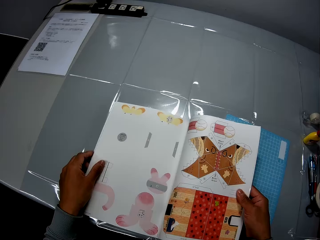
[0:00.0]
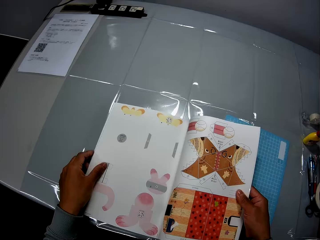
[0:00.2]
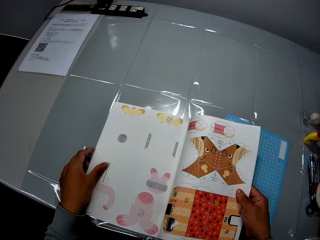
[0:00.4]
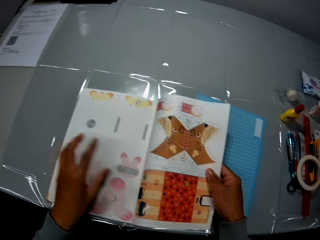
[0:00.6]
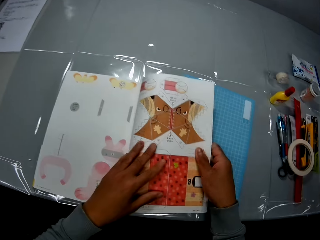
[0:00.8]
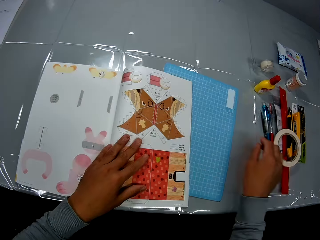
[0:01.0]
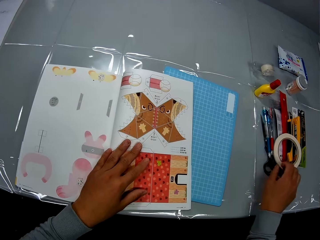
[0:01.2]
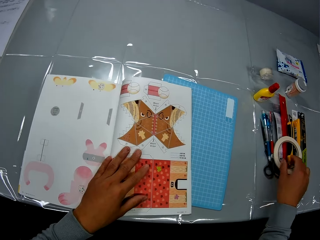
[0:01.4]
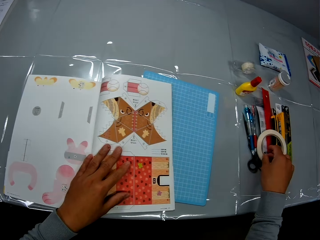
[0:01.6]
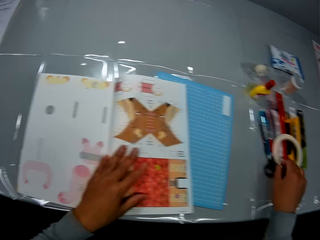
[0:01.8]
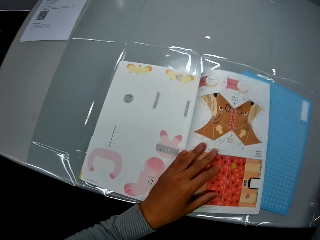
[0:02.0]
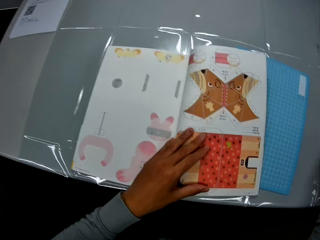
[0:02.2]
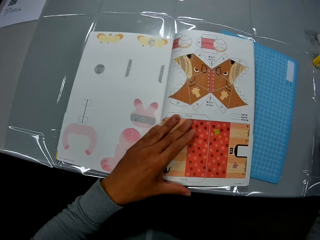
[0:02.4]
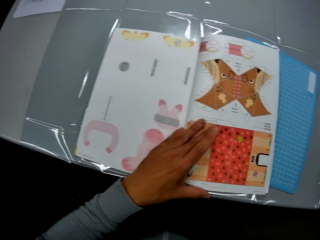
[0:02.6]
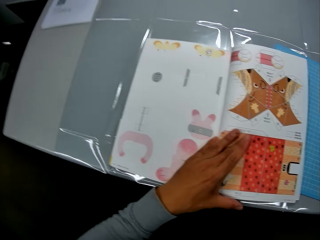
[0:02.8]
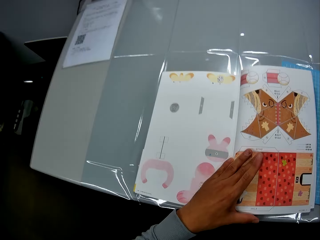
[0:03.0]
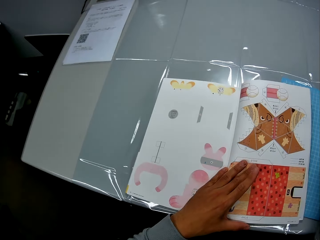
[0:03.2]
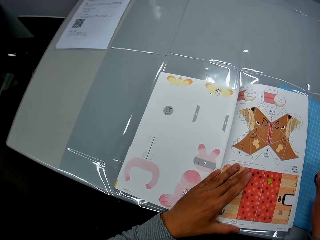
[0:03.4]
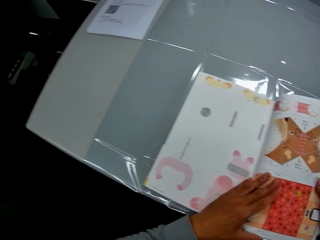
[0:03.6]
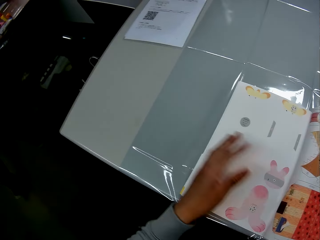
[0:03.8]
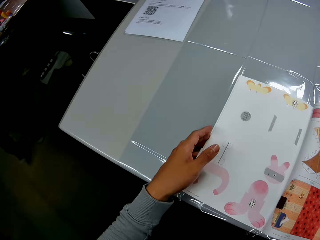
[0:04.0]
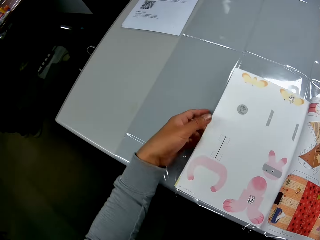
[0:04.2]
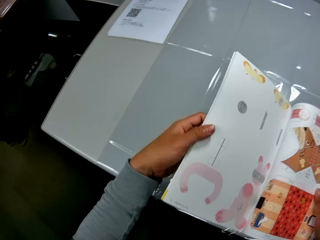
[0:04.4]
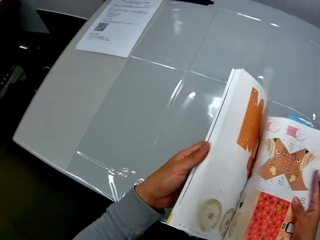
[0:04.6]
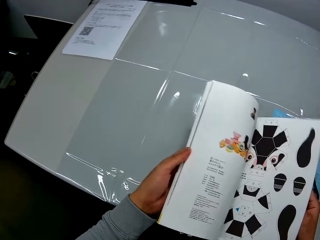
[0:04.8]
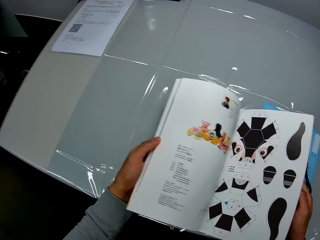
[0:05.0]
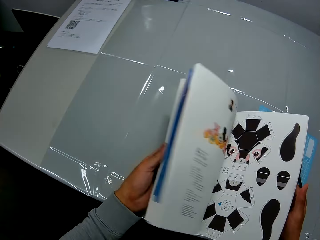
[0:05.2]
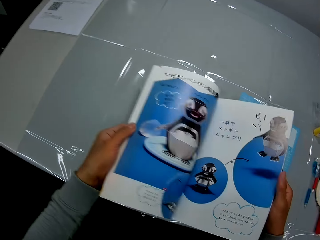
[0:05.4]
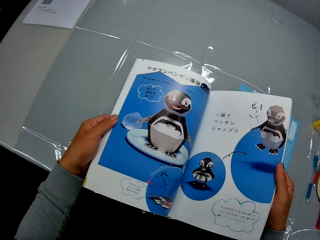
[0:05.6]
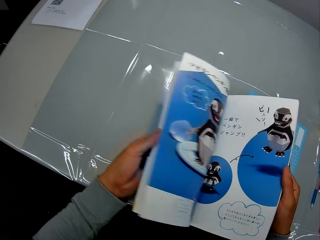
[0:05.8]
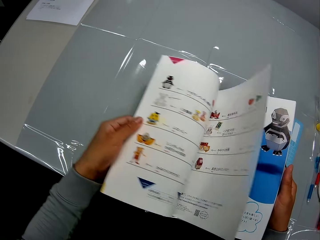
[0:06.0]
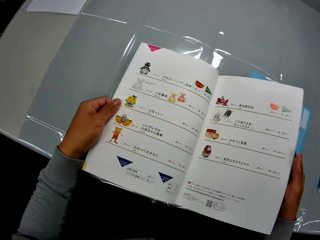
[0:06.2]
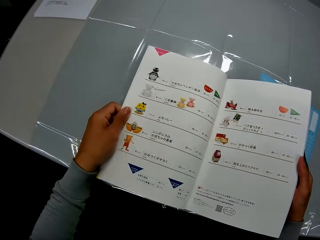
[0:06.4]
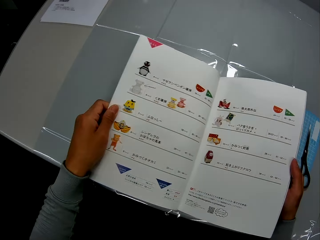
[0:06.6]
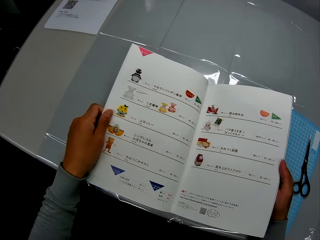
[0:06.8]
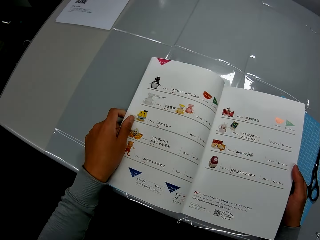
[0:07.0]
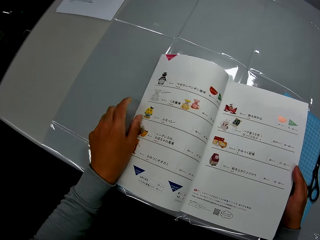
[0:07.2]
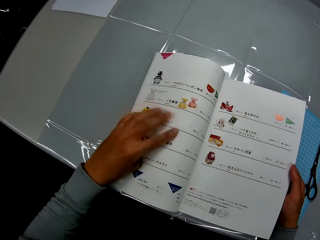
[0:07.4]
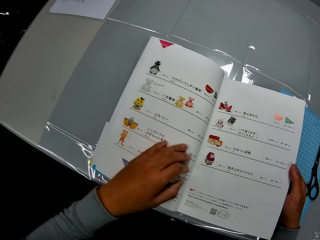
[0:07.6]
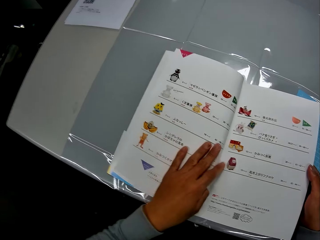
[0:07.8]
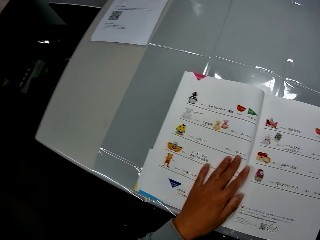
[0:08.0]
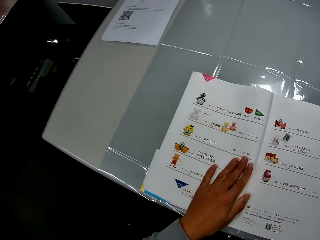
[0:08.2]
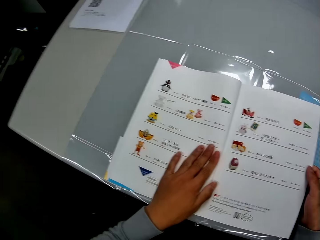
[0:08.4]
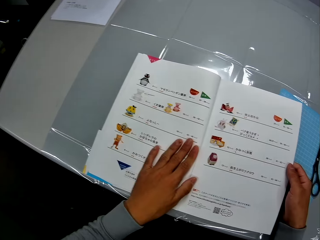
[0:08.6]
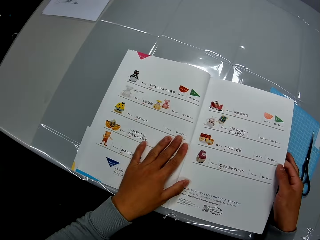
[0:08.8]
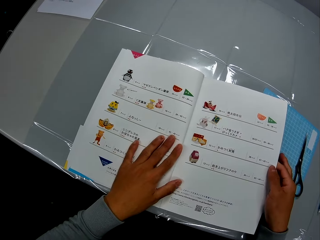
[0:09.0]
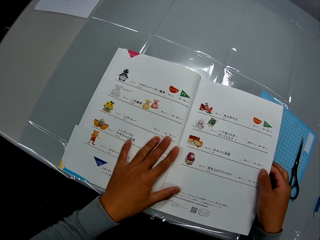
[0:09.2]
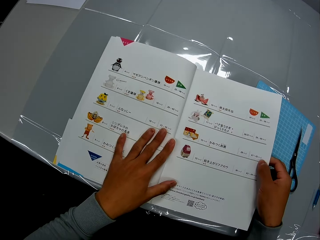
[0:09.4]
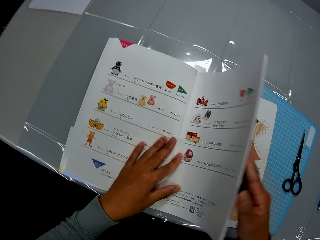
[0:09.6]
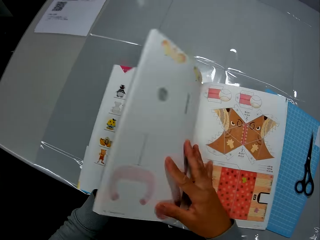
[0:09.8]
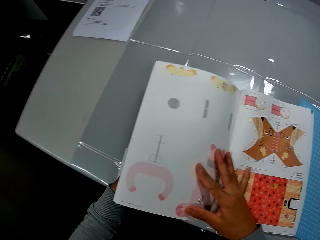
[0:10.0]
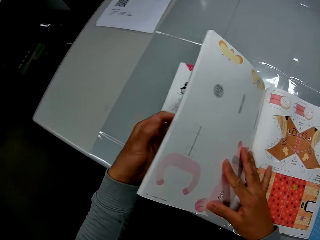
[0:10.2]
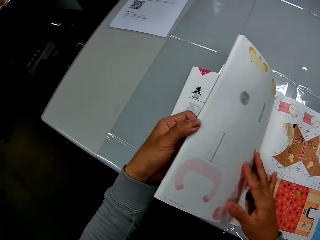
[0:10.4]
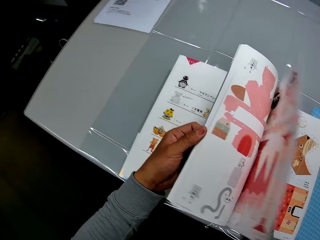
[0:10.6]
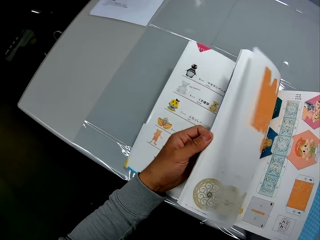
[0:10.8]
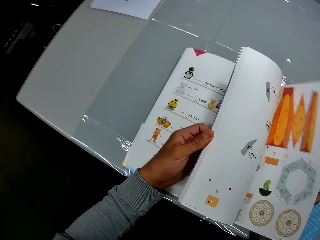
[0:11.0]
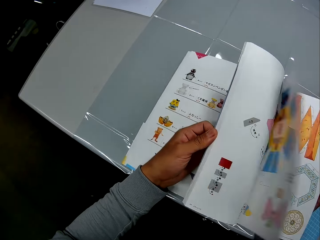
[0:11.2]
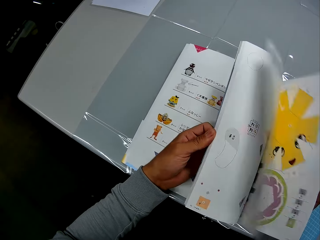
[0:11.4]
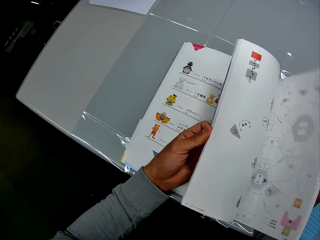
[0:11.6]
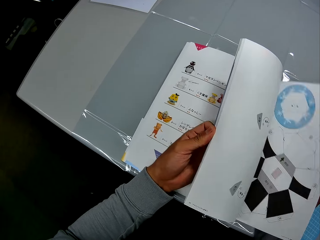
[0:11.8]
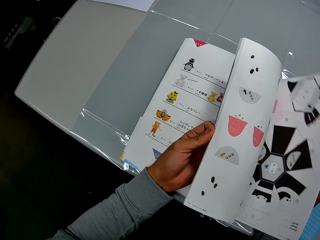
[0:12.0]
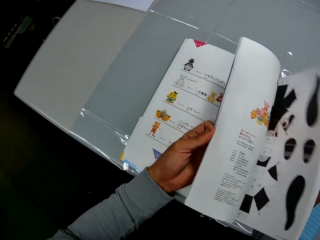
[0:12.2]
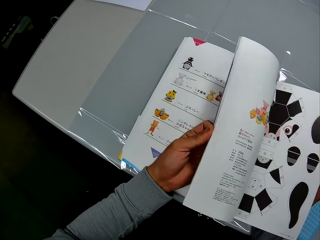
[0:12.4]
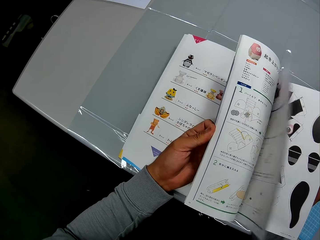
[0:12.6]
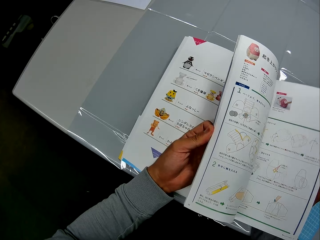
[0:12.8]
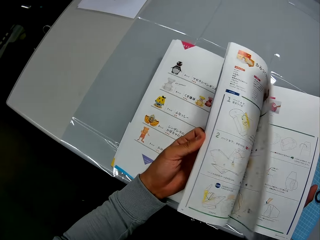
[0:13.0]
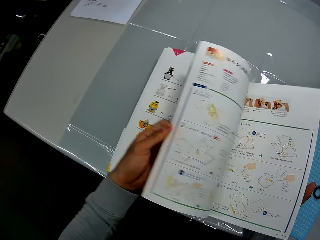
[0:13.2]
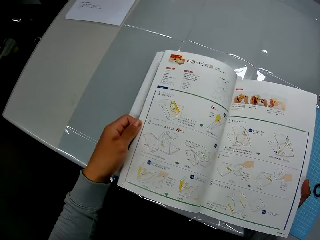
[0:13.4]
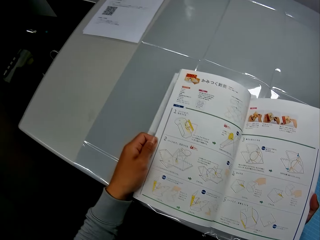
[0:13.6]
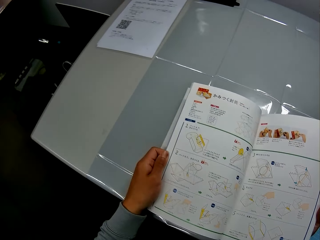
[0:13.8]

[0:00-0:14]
The camera wearer moves a hand along the book. He places his left hand on the craft book. He moves a hand away from the book. He touches a paper tape with his right hand. He moves a finger along the book. He holds the book. He moves the hand along the book. He flips the pages of the craft book with his left hand. He opens the book. He moves the book. He moves a hand along the book. He opens the book. He holds the book pages with the other hand. He opens the book.

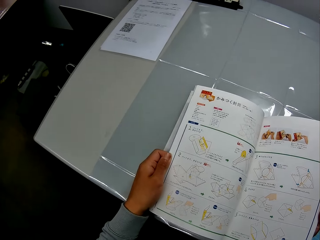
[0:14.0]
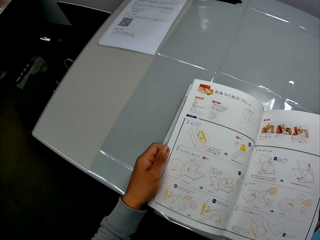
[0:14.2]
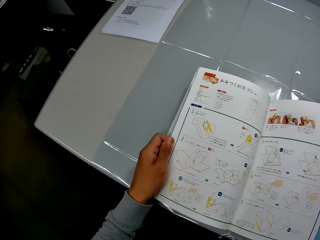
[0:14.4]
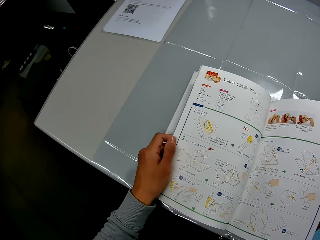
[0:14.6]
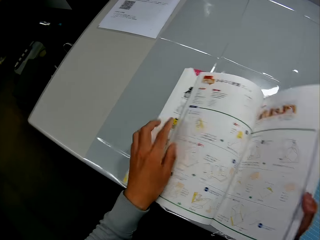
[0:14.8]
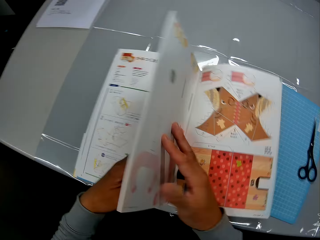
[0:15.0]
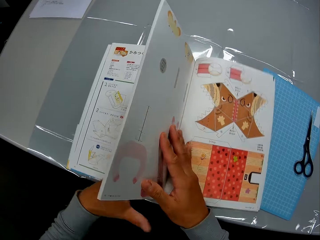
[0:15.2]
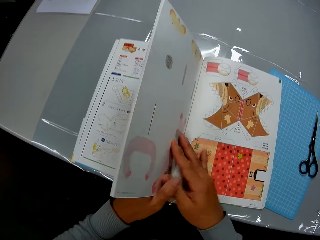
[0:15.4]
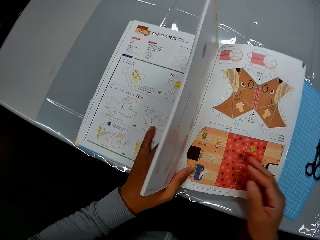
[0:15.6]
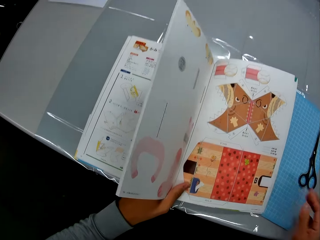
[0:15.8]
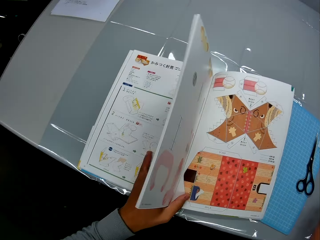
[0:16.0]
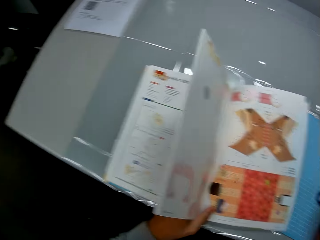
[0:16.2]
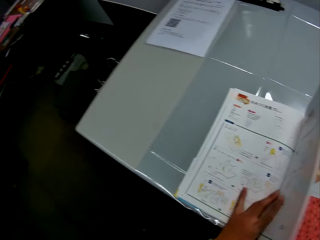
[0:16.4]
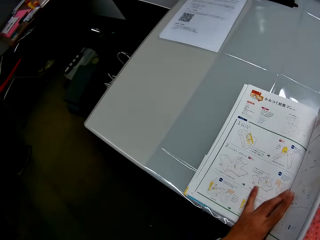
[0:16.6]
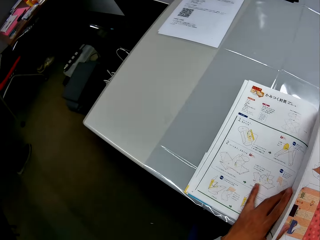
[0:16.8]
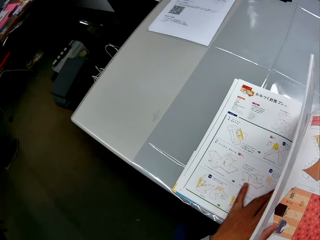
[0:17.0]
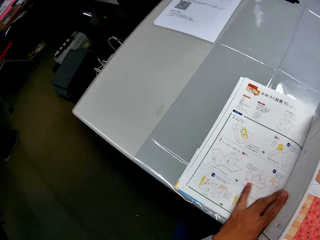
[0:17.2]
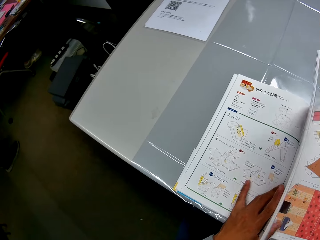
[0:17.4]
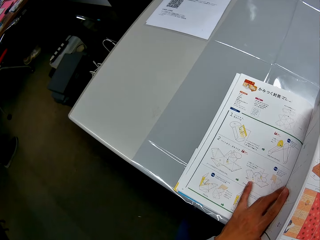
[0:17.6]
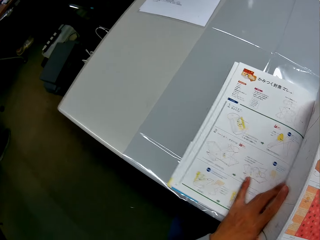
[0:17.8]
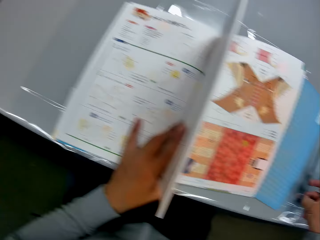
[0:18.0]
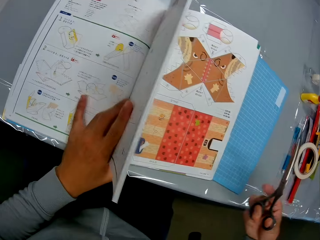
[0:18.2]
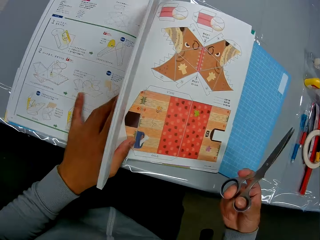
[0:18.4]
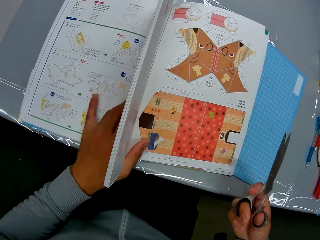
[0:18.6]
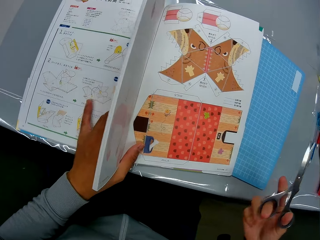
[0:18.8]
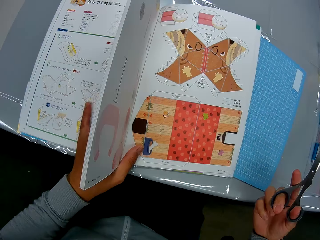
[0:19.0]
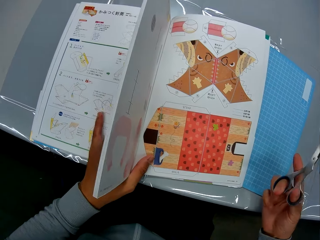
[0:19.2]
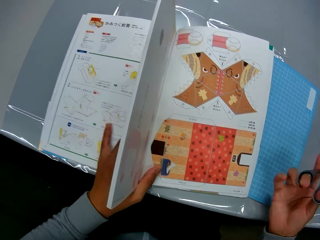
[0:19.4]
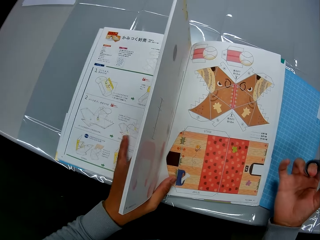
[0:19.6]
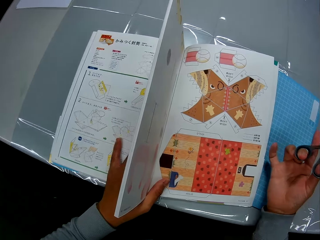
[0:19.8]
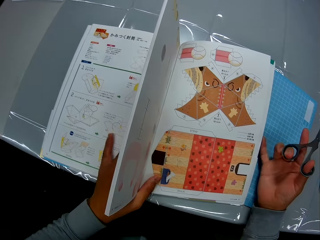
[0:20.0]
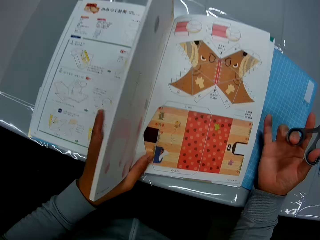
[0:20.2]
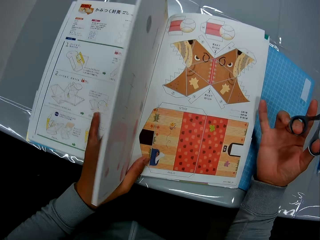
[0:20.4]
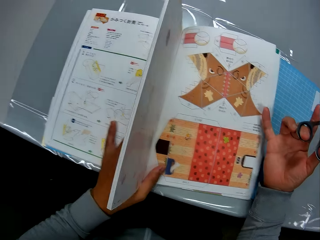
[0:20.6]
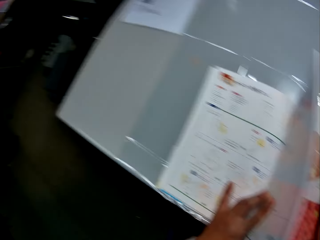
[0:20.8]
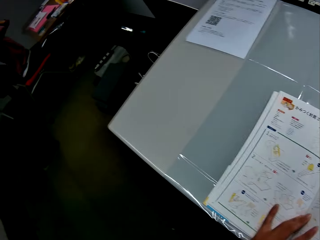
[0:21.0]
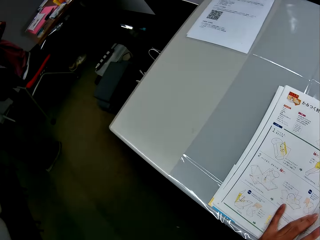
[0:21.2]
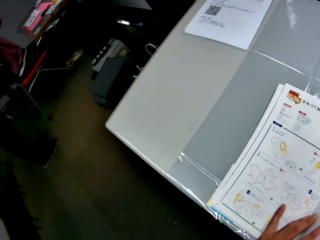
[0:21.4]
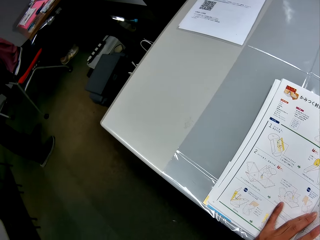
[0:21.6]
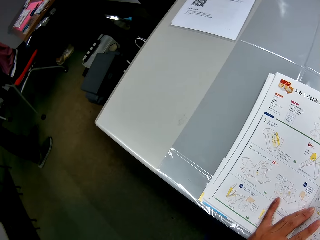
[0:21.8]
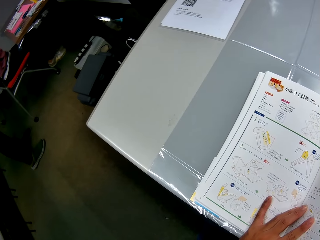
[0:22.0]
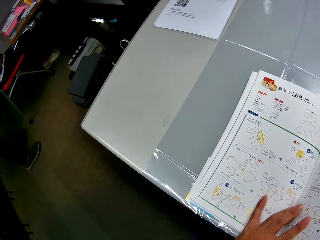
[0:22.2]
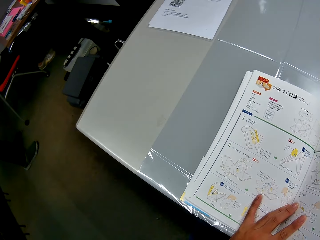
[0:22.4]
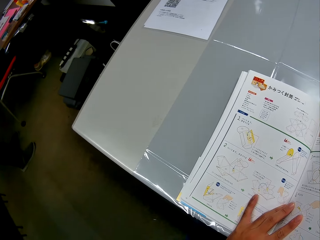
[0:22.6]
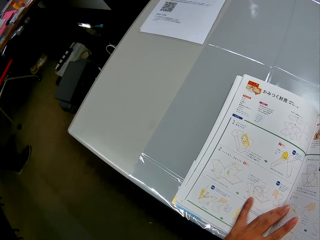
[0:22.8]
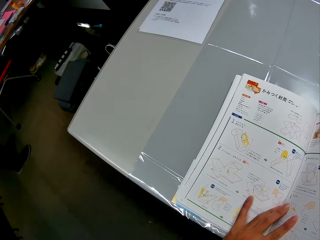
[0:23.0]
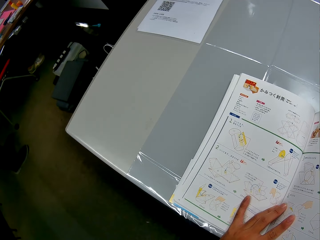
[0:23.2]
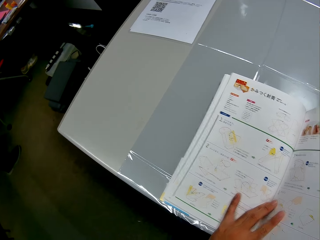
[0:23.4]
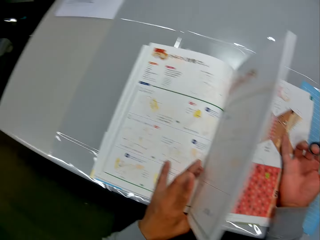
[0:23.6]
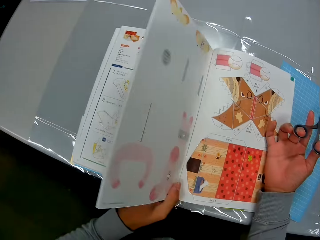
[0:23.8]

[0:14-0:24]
The camera wearer holds the pages of the craft book with his left hand. He moves a hand away from the book. He holds scissors with his right hand. He adjusts the scissors. He touches the craft book with his right little finger. He puts a hand on the table. He rubs the book with a finger. He reads from the craft book.
